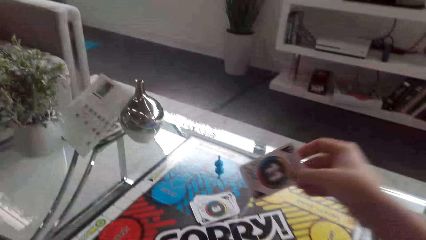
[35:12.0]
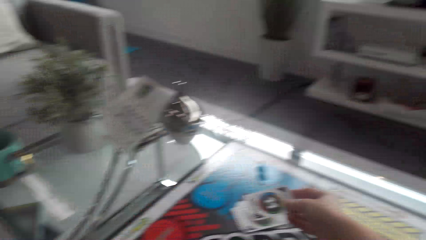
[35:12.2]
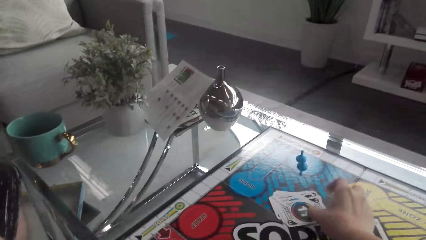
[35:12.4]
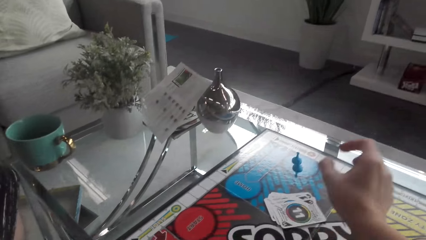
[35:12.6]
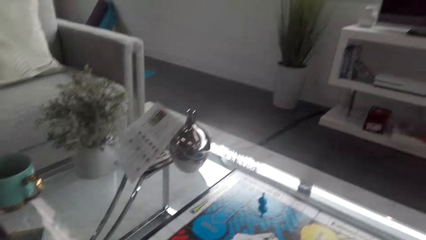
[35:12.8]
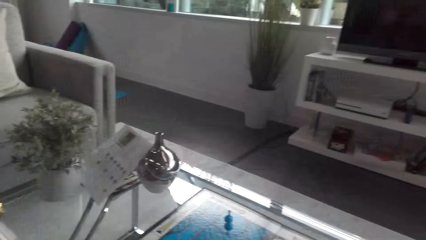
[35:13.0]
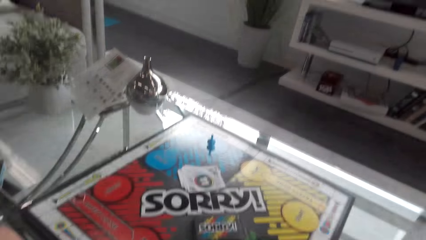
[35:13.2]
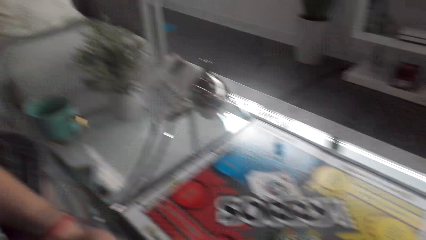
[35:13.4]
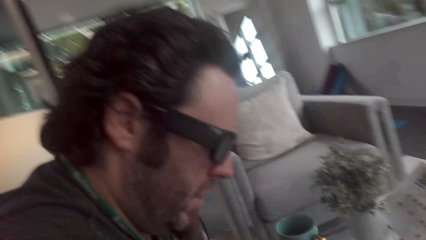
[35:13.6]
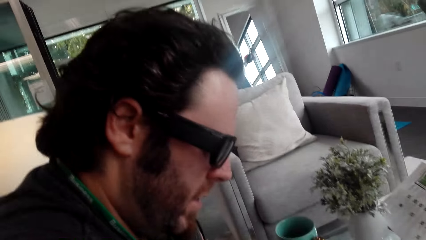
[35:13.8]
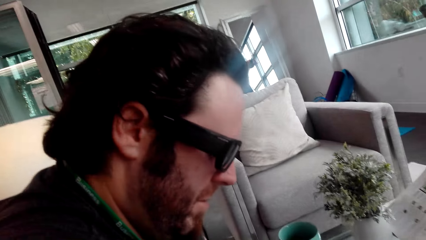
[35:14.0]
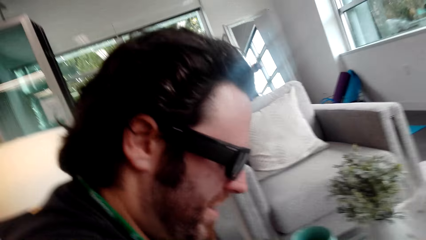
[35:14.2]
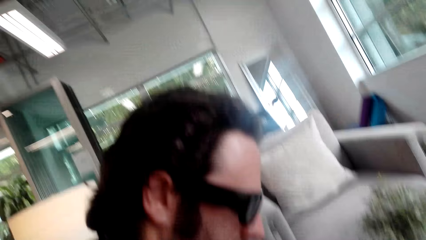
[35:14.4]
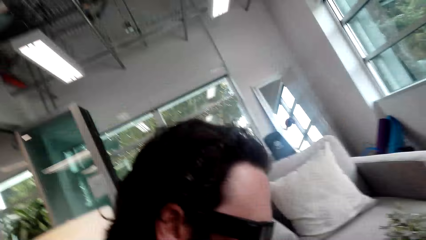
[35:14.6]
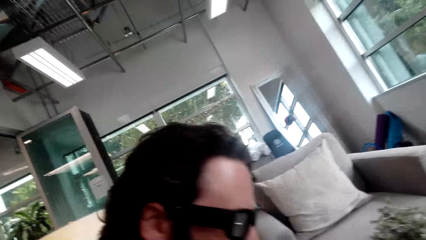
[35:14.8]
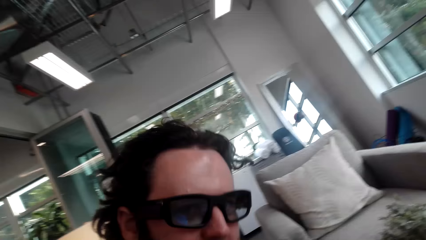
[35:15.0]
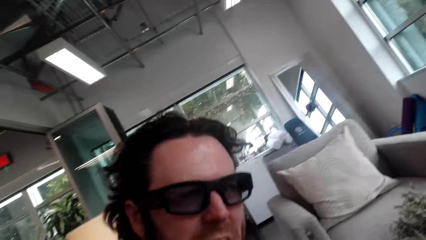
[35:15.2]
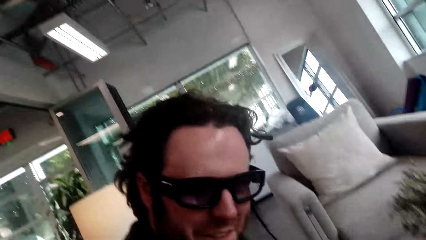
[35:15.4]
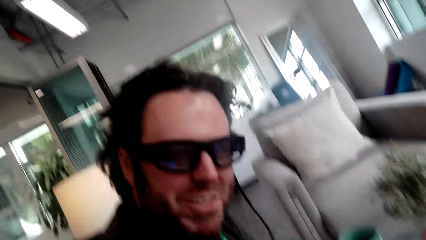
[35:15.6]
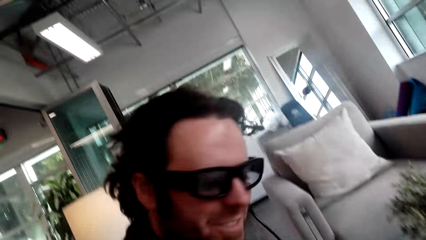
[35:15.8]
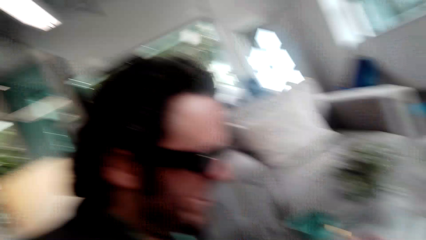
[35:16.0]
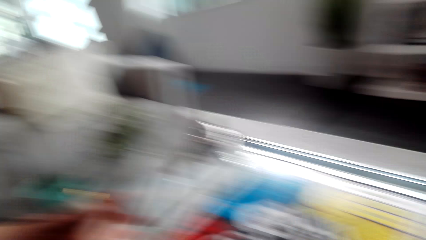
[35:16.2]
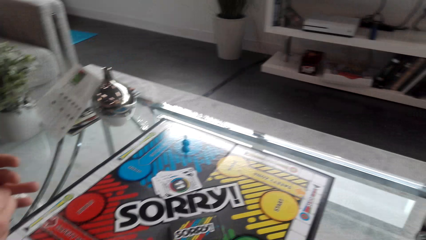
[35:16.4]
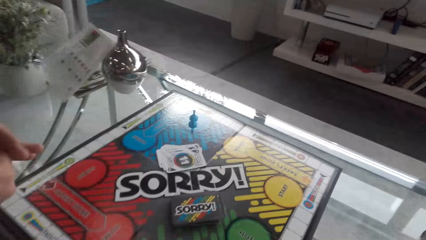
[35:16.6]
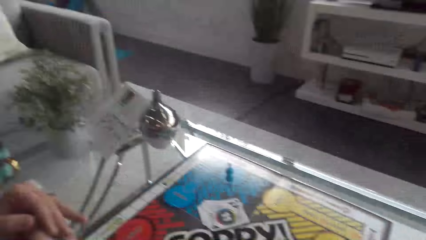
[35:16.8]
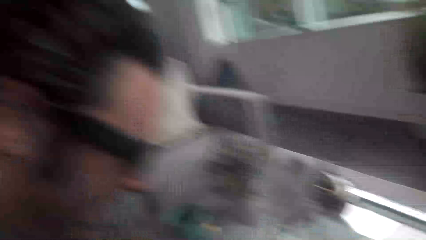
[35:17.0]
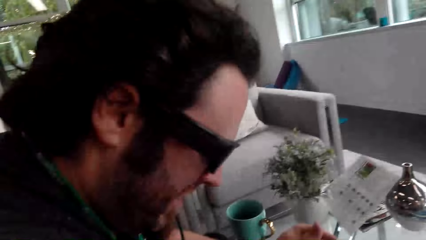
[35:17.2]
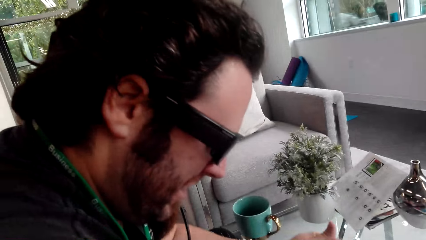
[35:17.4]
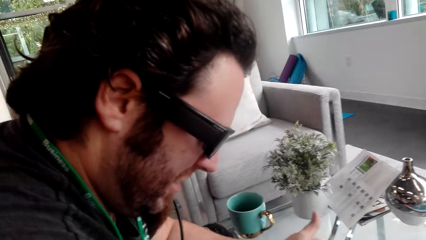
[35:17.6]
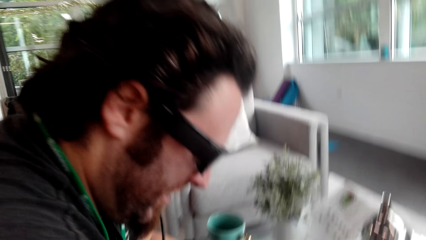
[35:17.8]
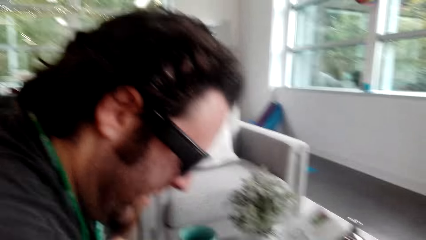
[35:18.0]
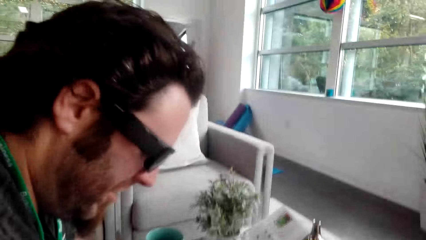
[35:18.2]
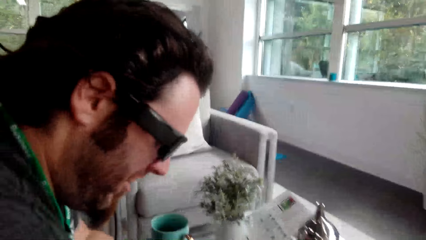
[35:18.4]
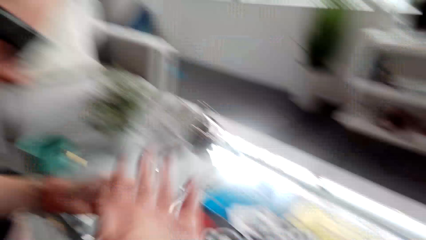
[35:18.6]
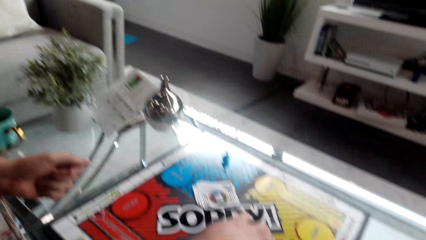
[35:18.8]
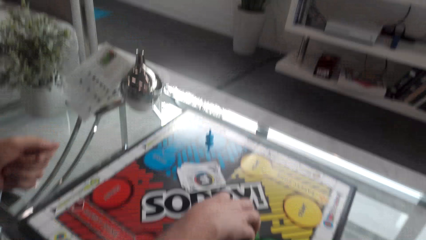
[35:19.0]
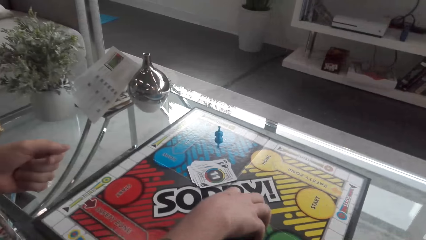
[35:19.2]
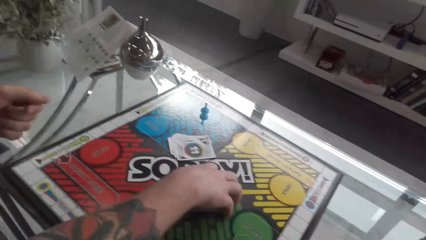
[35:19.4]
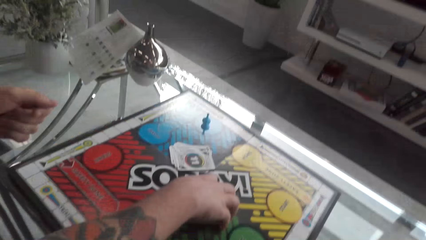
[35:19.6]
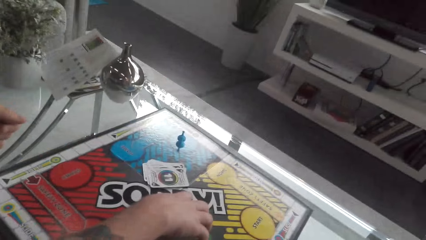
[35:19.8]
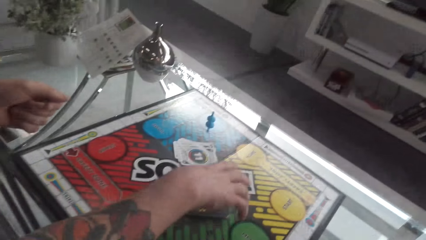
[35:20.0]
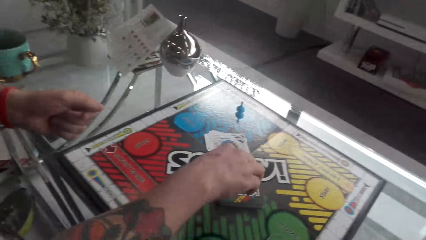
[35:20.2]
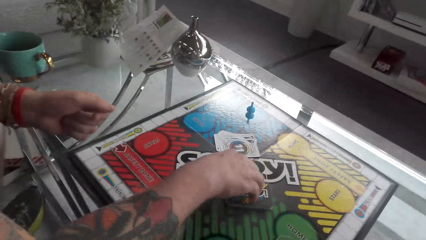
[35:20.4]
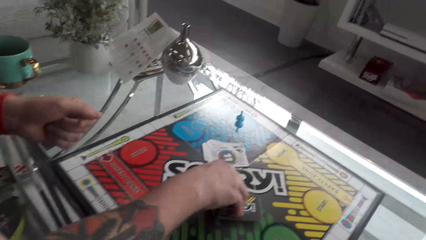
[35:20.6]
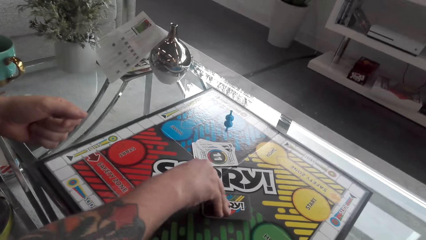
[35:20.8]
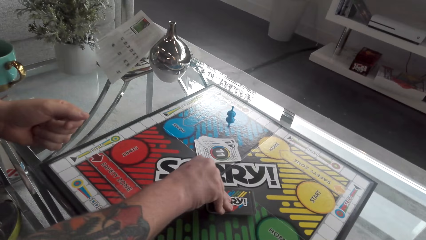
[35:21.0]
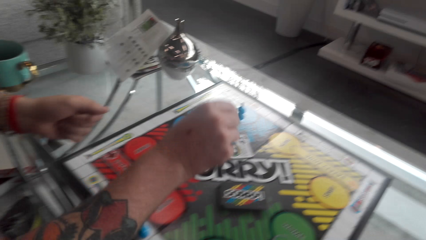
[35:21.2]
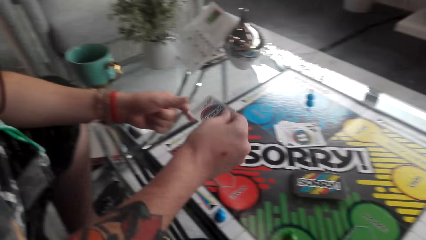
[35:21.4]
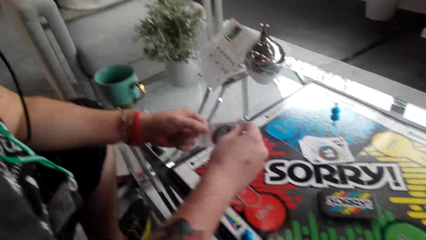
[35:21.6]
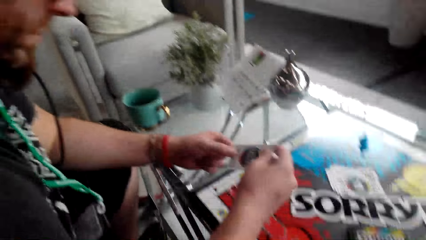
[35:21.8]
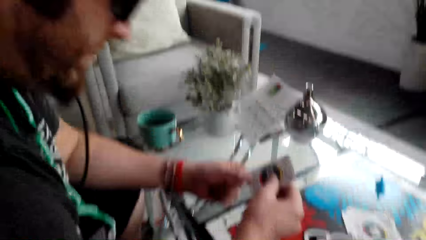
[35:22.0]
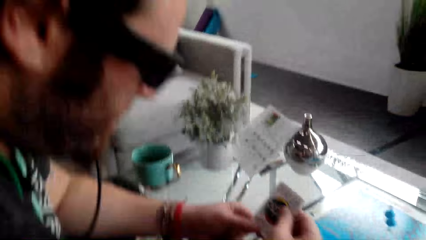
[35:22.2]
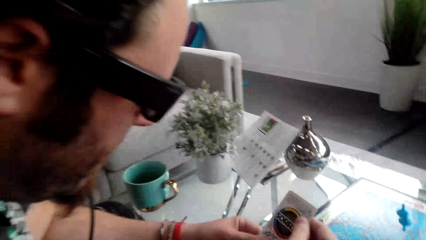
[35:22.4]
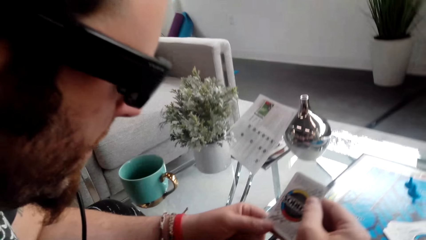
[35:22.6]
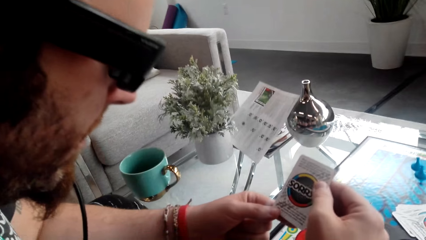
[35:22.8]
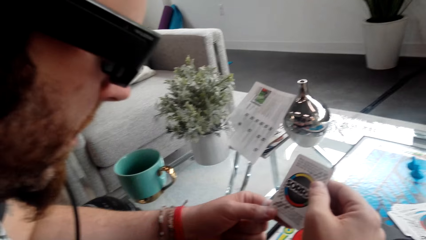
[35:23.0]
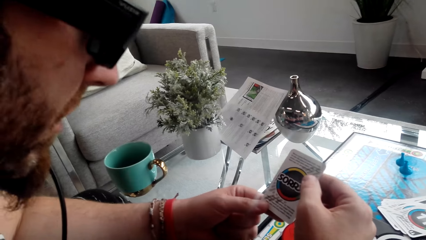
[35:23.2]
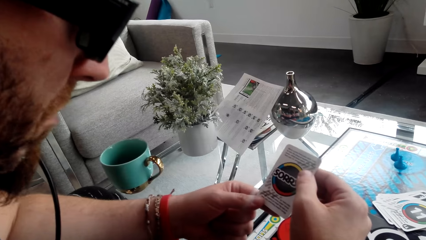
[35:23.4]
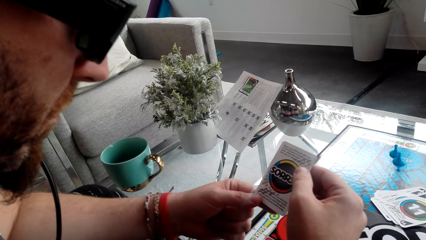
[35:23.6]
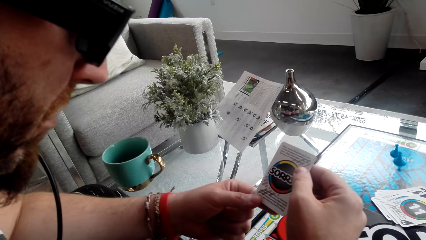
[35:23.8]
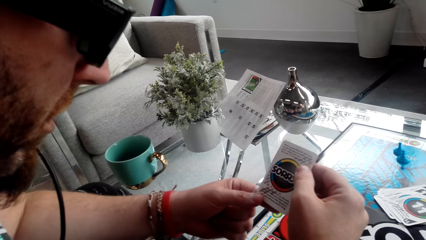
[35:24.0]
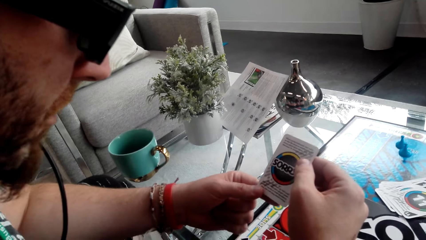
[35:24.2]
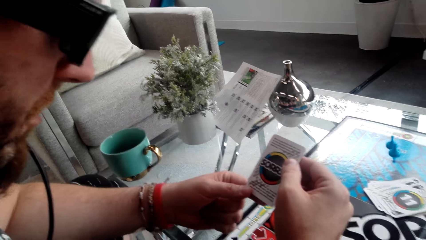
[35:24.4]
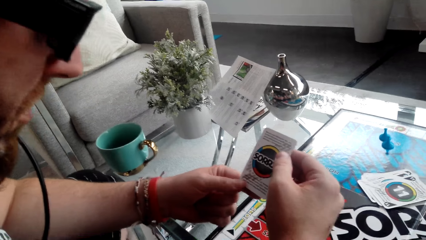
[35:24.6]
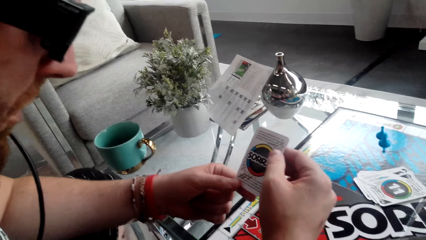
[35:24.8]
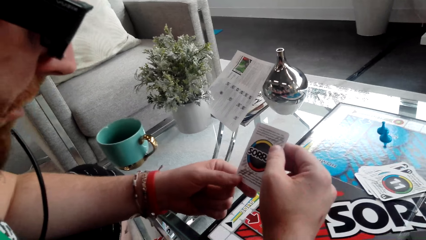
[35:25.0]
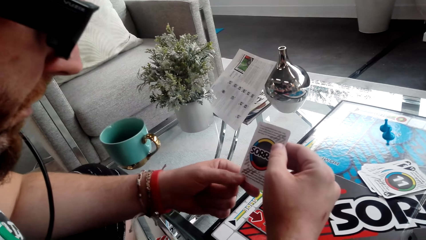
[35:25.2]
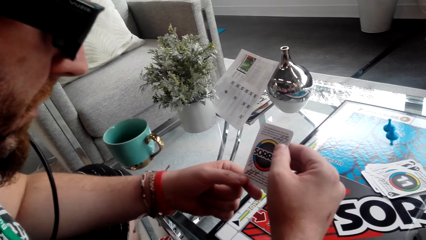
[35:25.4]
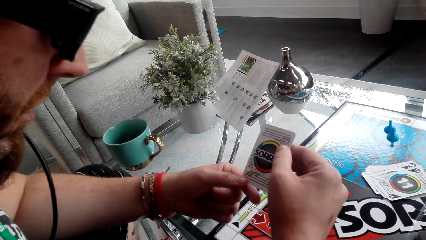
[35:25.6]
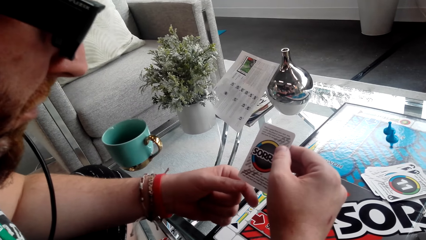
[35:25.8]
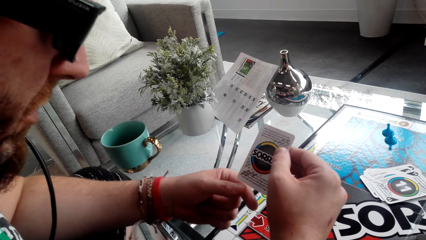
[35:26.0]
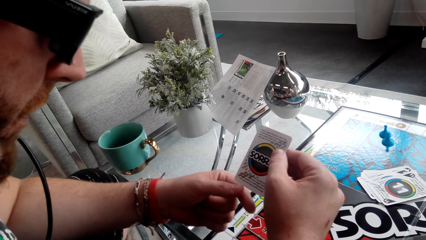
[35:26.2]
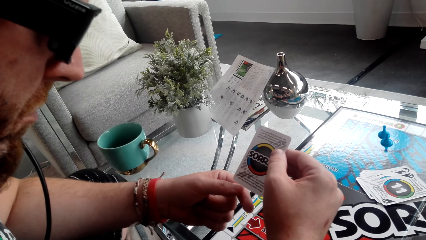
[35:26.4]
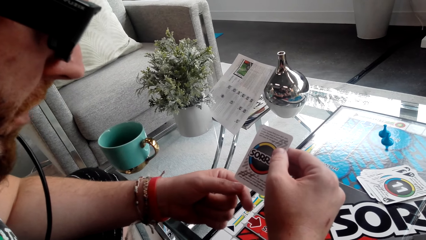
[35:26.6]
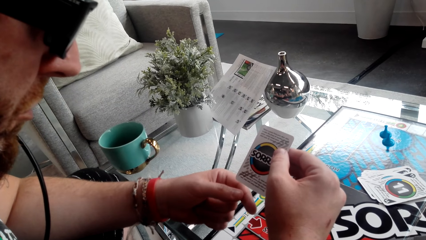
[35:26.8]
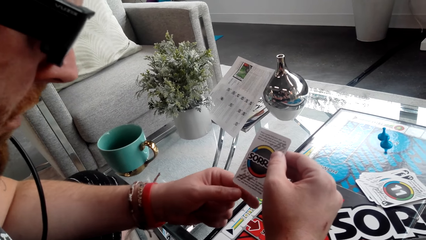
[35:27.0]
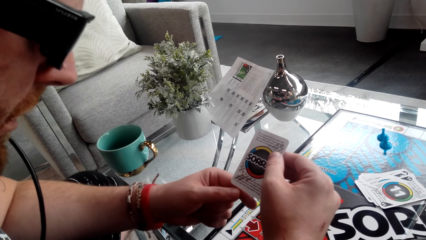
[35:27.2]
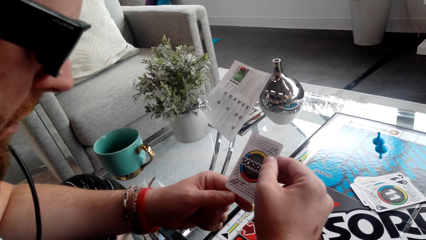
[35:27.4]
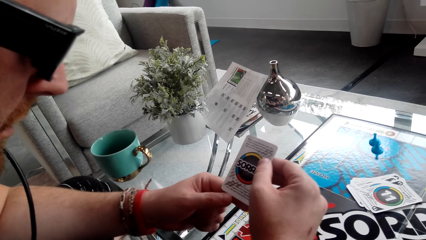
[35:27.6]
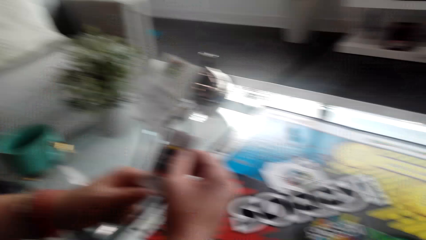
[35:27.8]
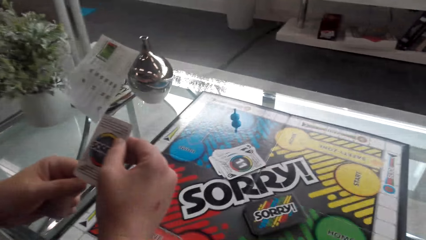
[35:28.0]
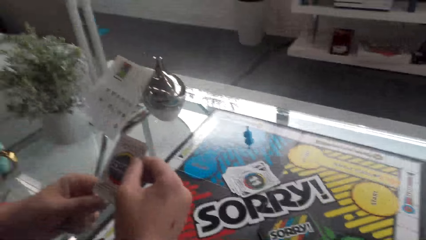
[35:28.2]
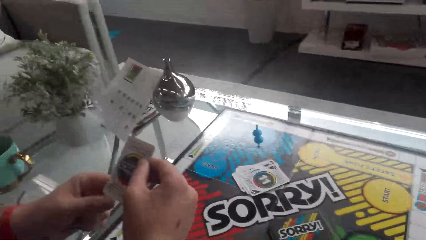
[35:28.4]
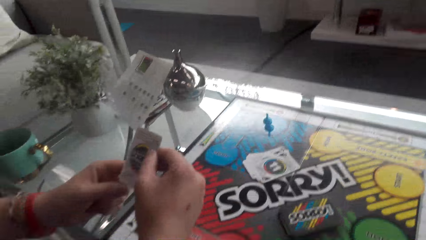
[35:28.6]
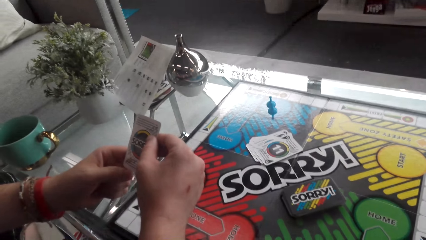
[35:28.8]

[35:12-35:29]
The camera wearer puts the card on top of other cards on the table. They converse with the man, look at the man, and converse with the man. The man nods his head. The man converses with the camera wearer and picks up the card from the table. The man looks at the cards. The man looks at the cards again. The man converses with the camera wearer.
